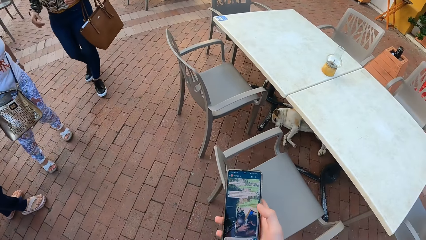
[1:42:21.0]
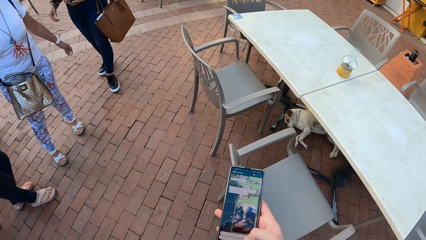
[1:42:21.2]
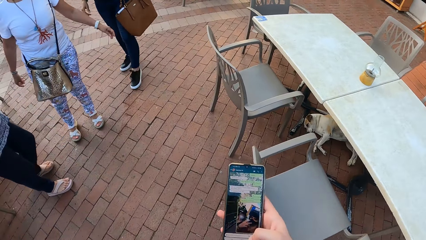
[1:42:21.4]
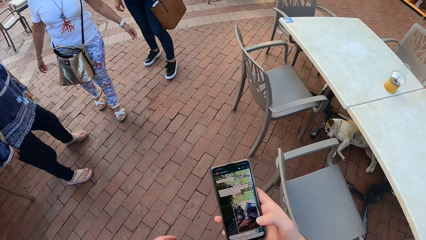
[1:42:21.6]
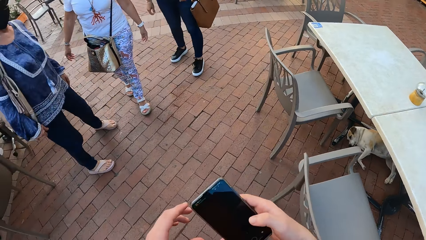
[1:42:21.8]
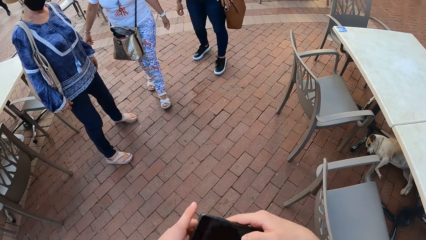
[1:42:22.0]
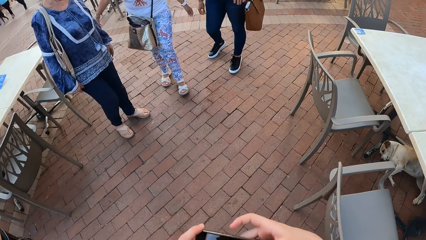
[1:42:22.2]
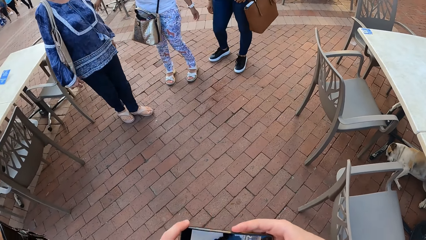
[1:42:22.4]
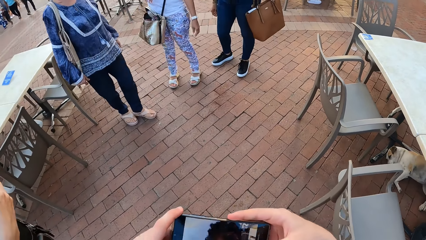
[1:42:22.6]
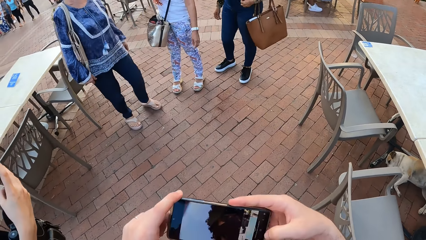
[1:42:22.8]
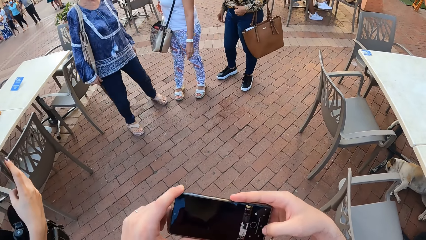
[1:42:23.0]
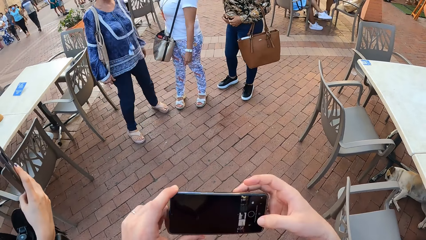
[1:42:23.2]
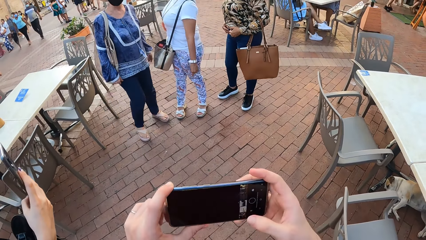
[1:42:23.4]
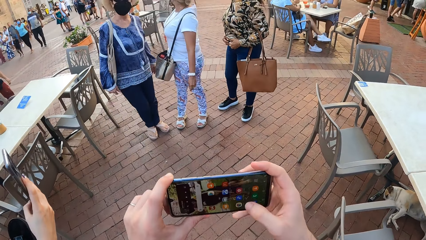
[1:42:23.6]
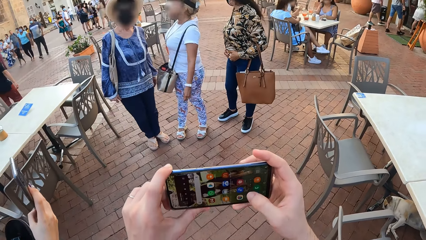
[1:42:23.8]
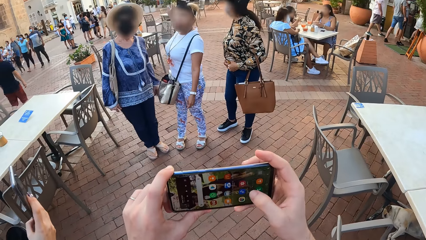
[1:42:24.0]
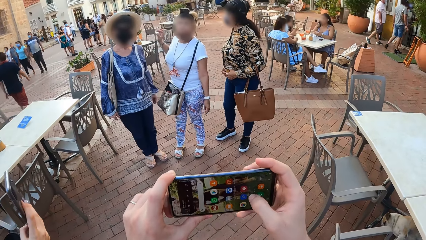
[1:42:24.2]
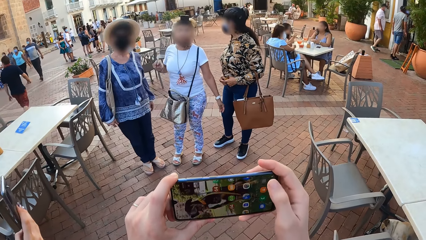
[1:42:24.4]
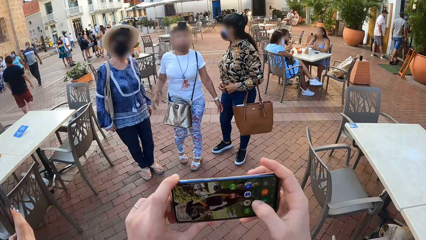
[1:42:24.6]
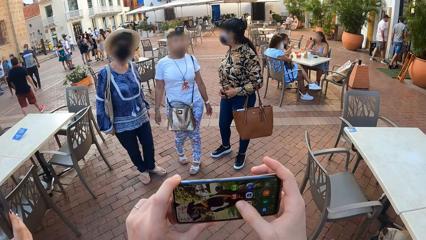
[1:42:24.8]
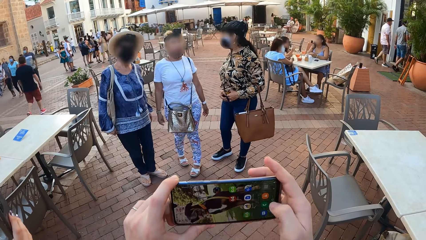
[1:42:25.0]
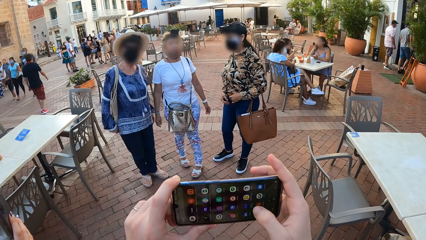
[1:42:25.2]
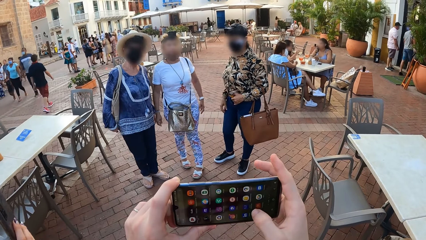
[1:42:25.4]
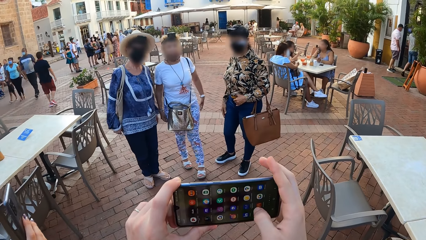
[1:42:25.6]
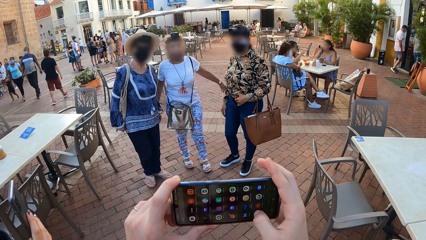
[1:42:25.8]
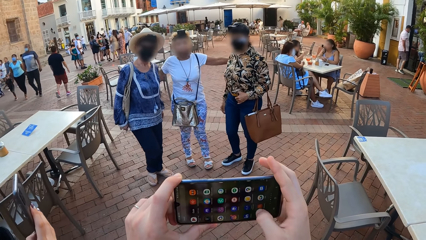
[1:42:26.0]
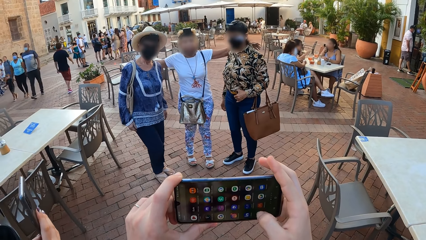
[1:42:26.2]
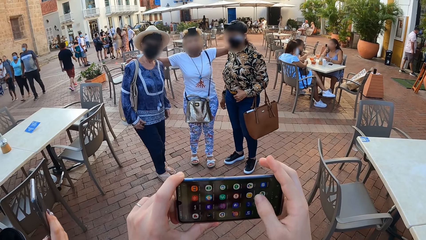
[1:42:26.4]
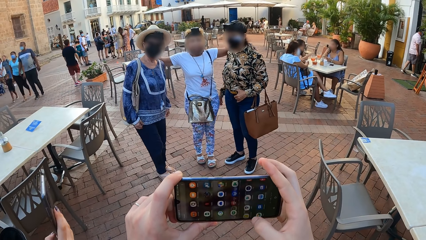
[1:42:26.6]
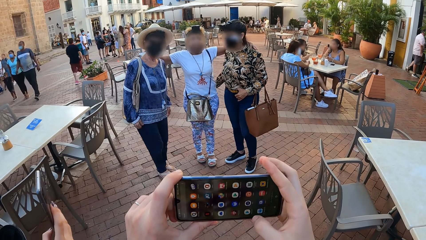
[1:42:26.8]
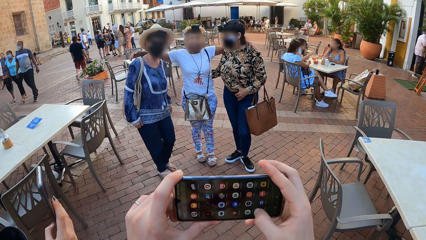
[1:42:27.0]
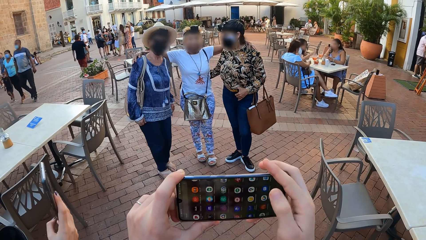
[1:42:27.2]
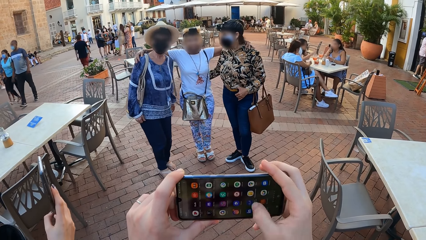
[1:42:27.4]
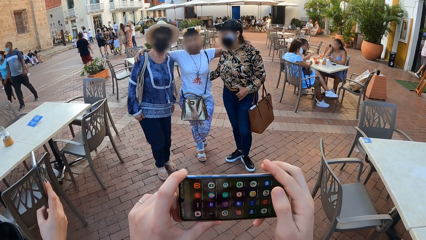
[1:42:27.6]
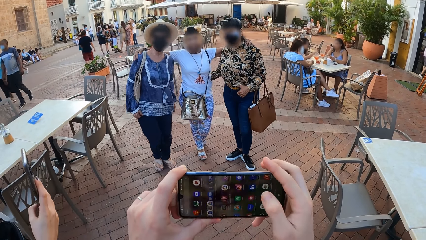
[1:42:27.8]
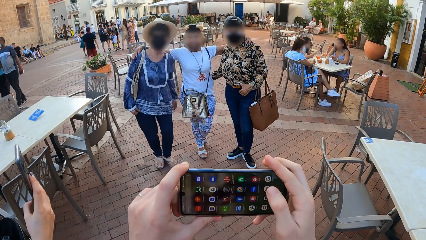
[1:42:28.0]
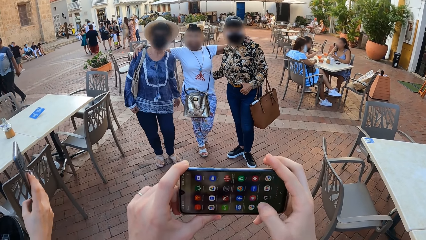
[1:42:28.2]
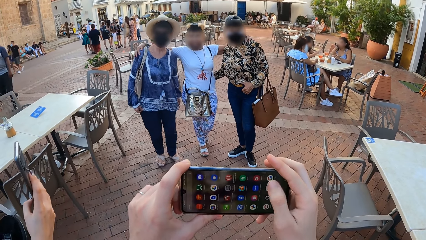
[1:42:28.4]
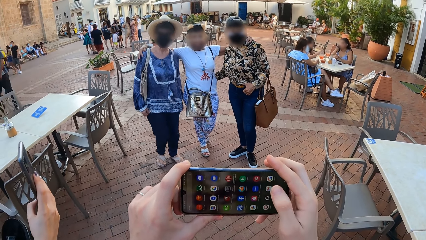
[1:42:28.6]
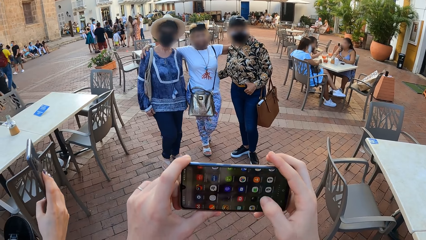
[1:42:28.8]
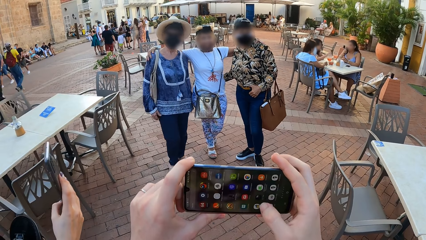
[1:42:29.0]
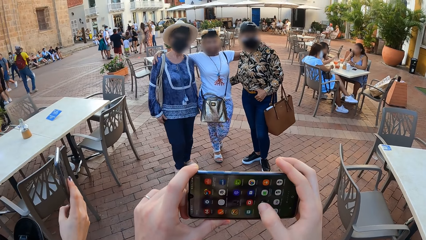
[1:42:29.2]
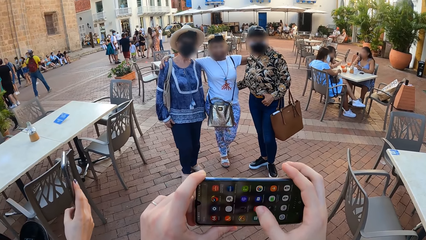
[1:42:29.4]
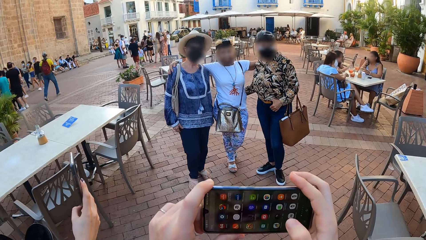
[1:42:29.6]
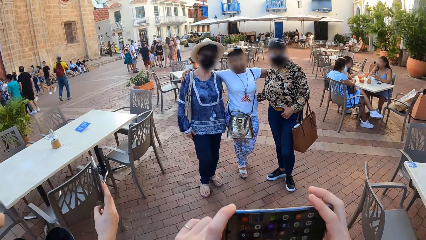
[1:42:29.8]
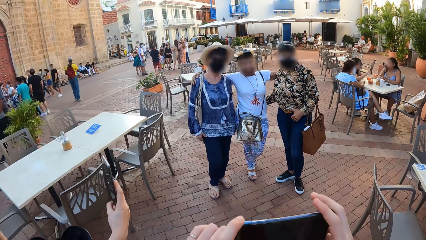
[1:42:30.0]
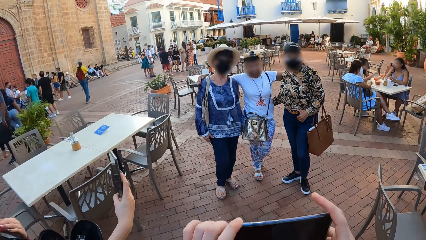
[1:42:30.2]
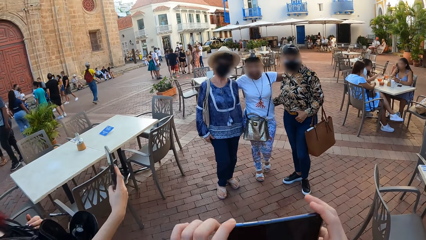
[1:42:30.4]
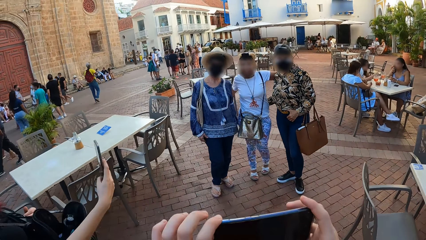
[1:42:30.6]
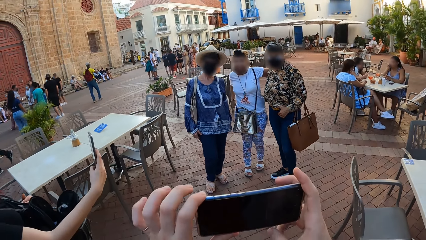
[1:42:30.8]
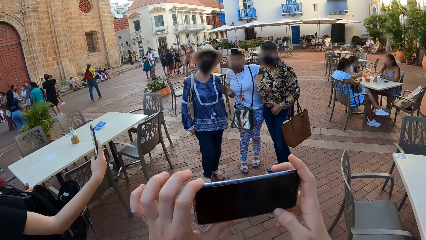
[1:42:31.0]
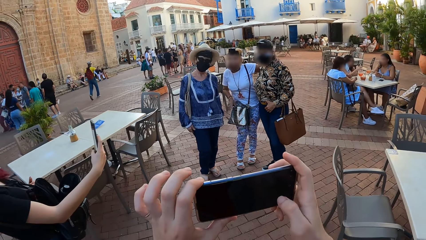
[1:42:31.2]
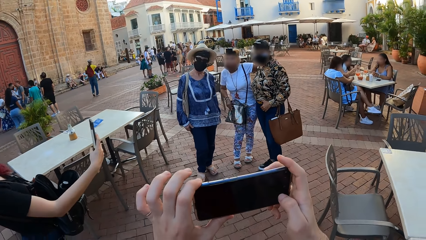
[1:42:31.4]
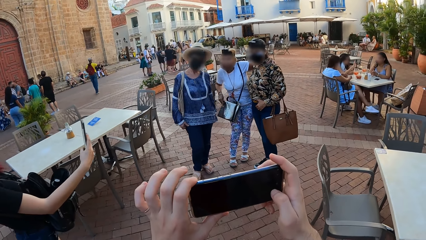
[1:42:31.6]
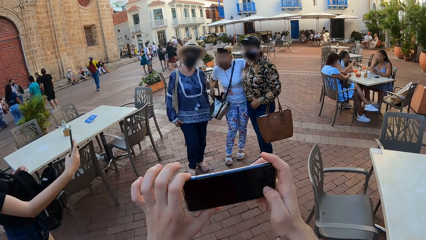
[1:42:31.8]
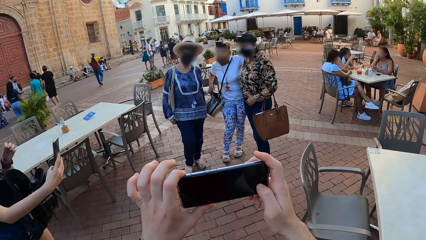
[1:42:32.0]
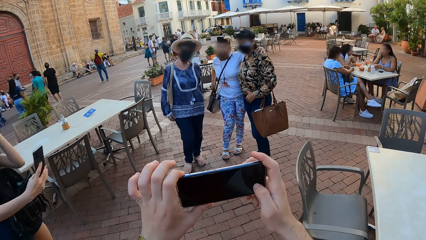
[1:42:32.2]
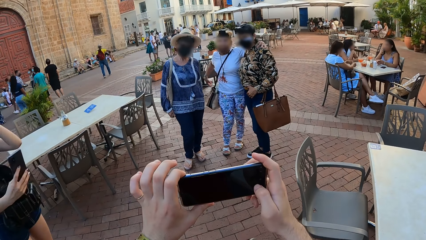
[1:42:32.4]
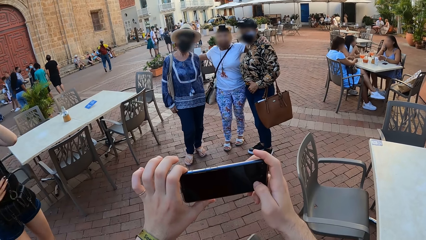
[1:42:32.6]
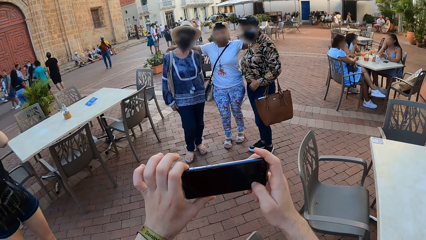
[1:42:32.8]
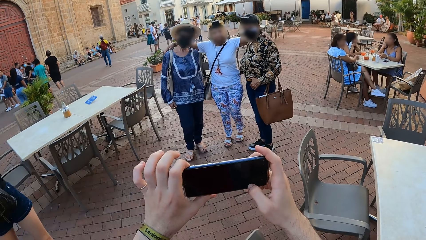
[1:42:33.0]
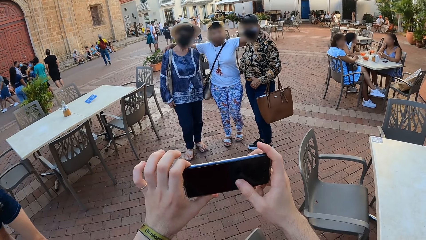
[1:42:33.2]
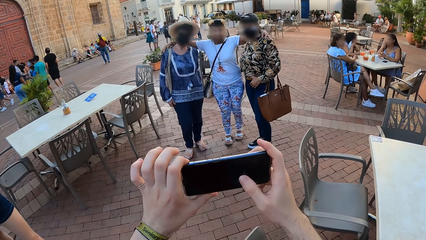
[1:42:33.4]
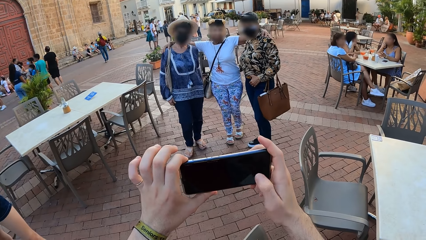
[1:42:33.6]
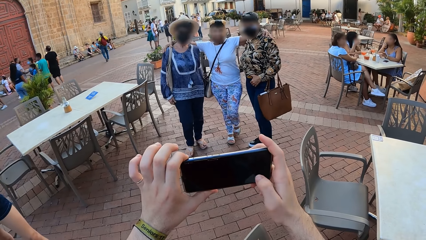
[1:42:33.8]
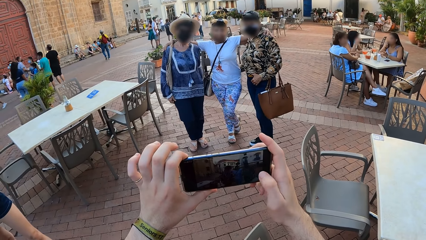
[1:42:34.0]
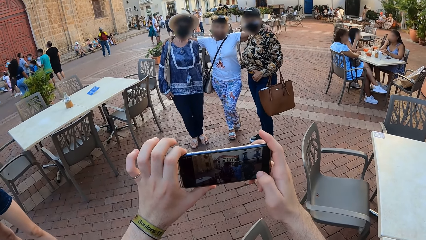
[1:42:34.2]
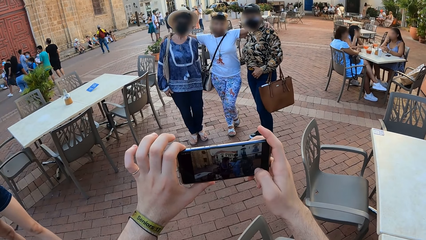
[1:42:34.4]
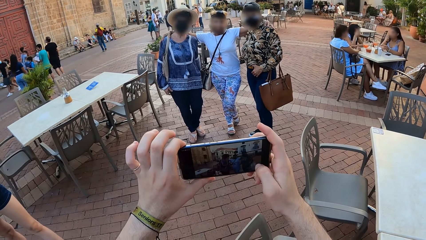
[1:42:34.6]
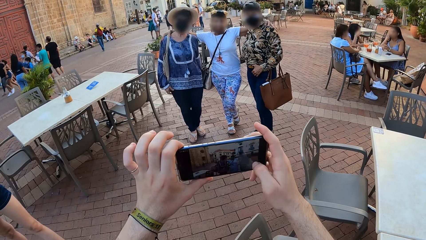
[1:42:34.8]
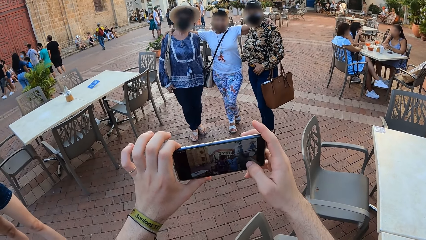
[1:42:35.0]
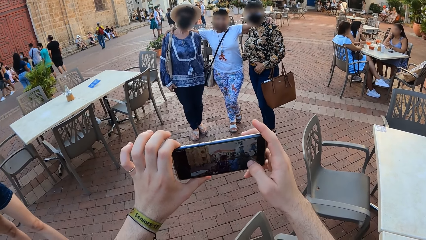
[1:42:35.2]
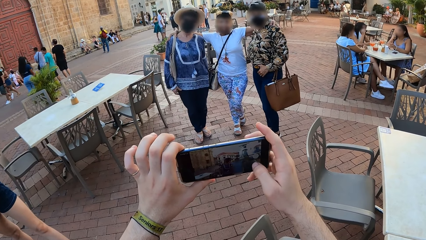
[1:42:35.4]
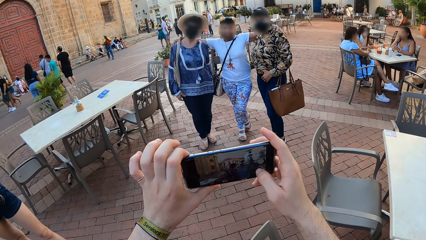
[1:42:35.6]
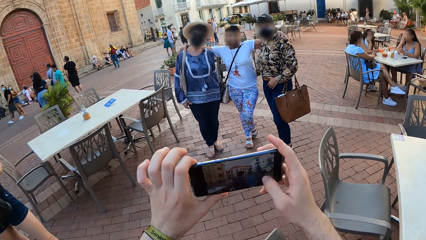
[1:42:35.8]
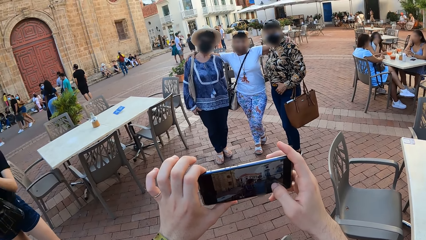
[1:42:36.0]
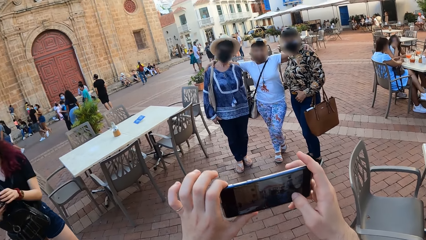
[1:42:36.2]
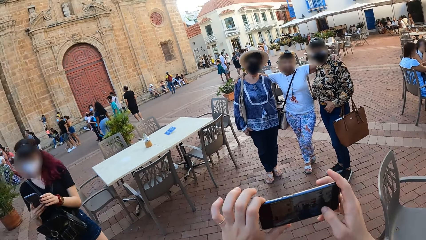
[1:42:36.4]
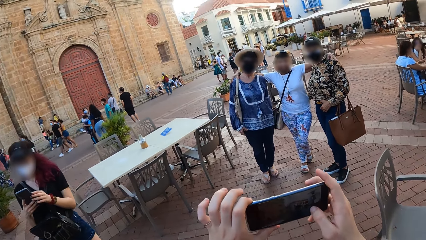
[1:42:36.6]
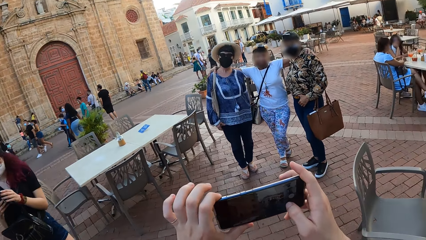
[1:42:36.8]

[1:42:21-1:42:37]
The camera wearer places his left hand on the phone. He operates the phone with his right hand. A woman operates the phone with her right hand. Another woman interacts with the camera wearer. She places her left hand on a third woman's shoulder. The third woman interacts with the second woman. The second woman places her right hand on a fourth woman's shoulder, adjusts a bag with her right hand, and places her right hand on the fourth woman's shoulder. The camera wearer captures a lady, another lady and a third lady with the phone camera.
